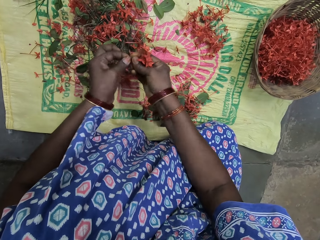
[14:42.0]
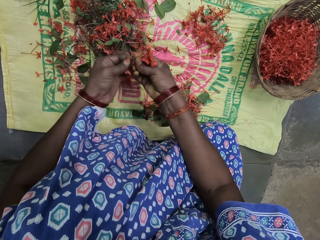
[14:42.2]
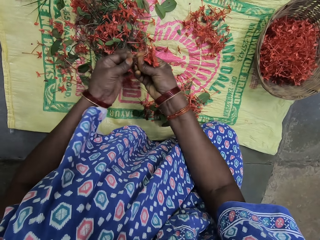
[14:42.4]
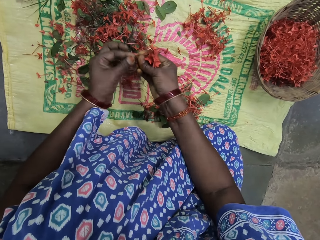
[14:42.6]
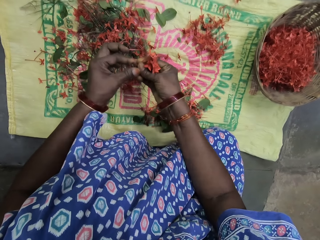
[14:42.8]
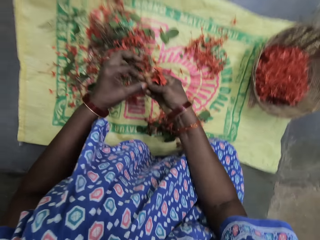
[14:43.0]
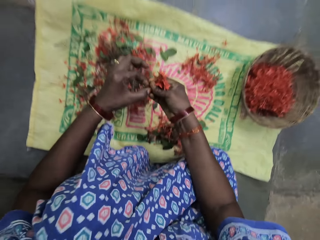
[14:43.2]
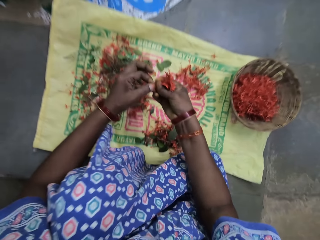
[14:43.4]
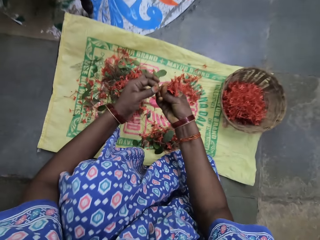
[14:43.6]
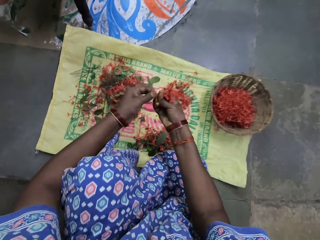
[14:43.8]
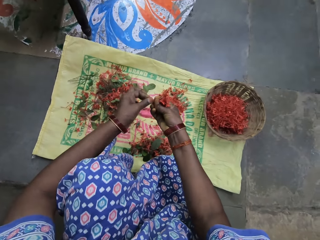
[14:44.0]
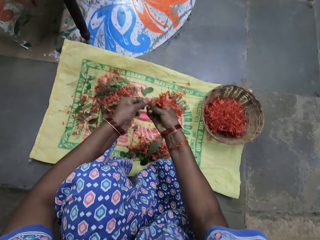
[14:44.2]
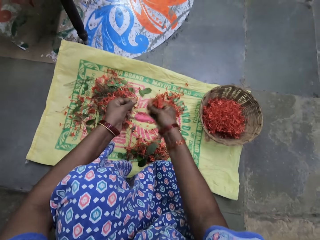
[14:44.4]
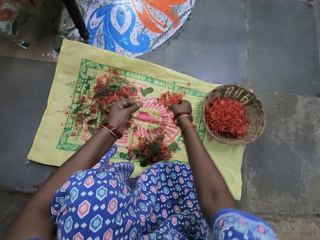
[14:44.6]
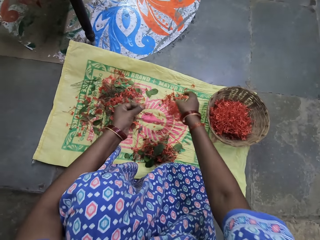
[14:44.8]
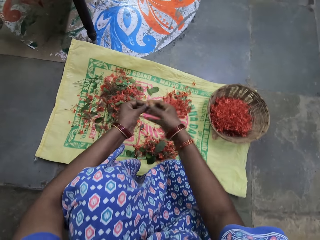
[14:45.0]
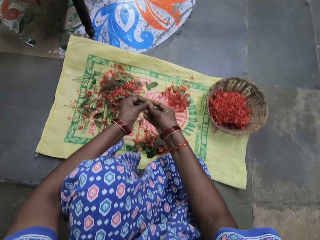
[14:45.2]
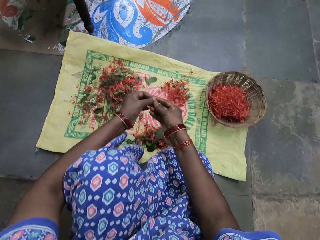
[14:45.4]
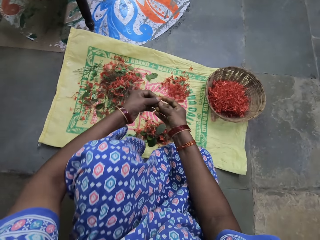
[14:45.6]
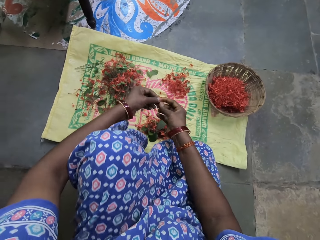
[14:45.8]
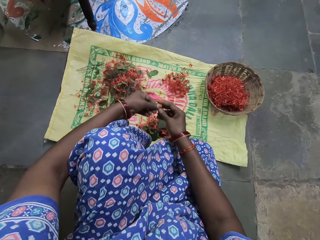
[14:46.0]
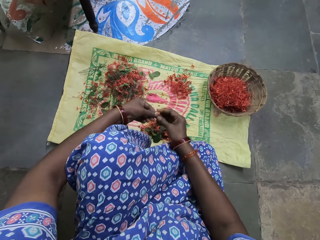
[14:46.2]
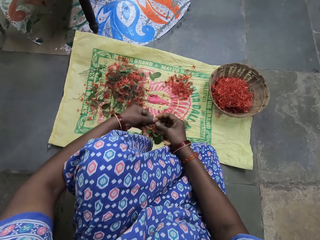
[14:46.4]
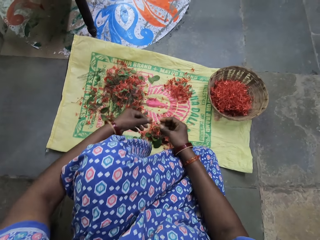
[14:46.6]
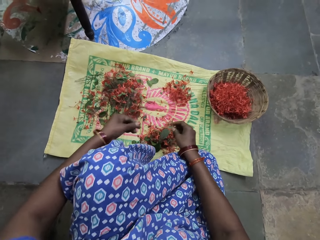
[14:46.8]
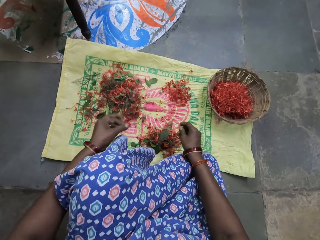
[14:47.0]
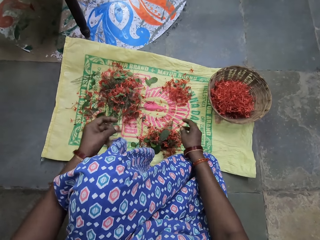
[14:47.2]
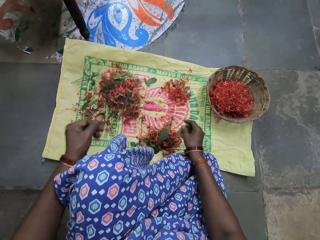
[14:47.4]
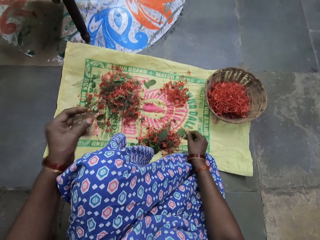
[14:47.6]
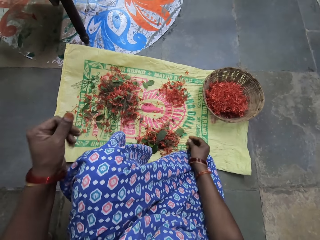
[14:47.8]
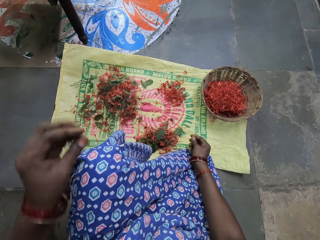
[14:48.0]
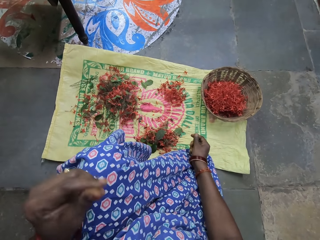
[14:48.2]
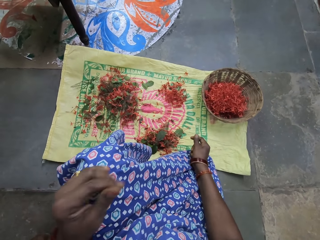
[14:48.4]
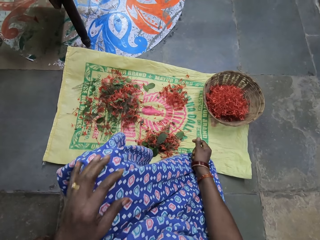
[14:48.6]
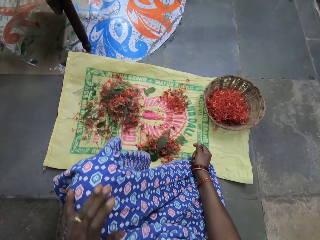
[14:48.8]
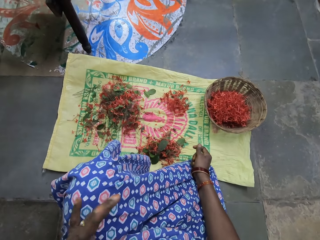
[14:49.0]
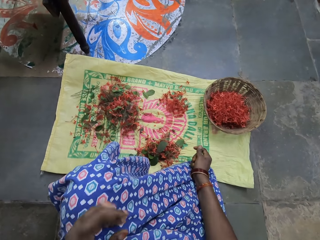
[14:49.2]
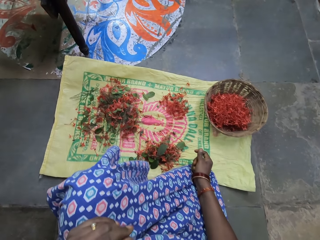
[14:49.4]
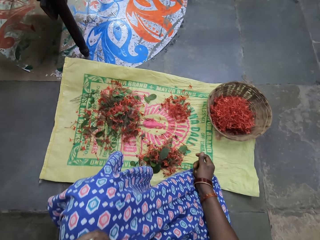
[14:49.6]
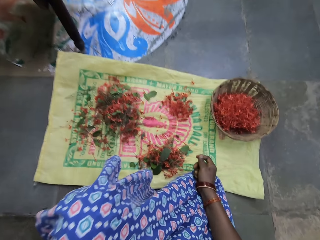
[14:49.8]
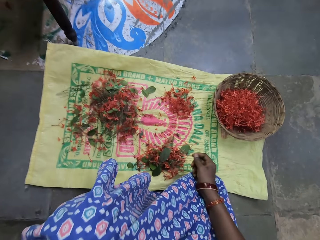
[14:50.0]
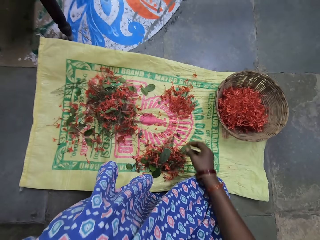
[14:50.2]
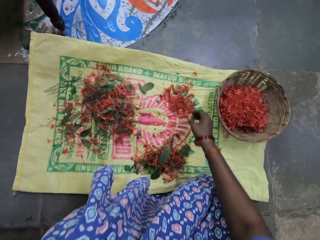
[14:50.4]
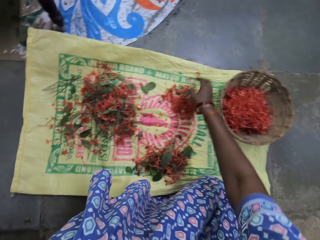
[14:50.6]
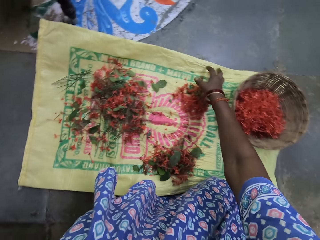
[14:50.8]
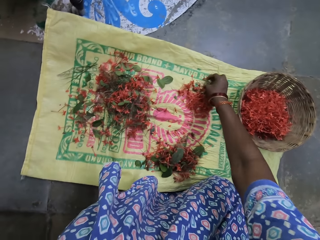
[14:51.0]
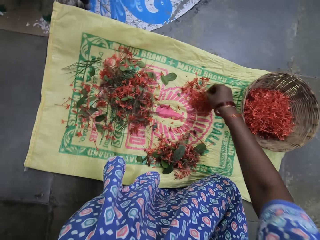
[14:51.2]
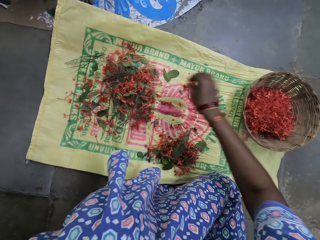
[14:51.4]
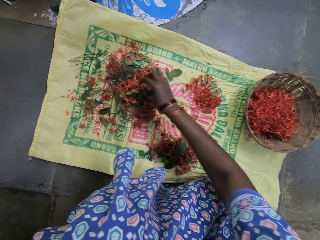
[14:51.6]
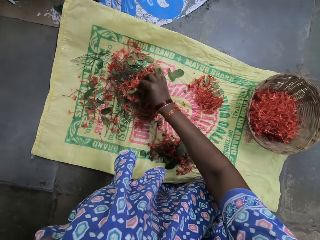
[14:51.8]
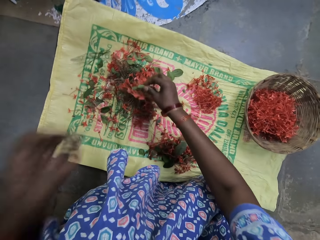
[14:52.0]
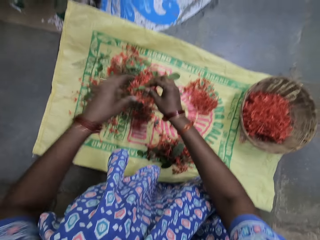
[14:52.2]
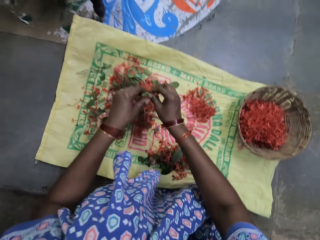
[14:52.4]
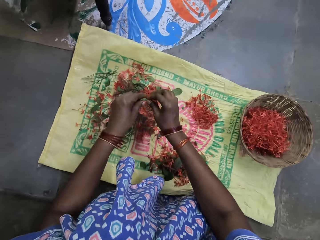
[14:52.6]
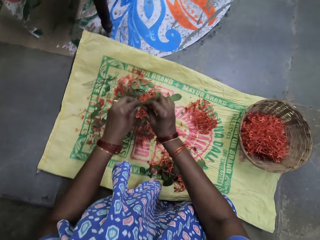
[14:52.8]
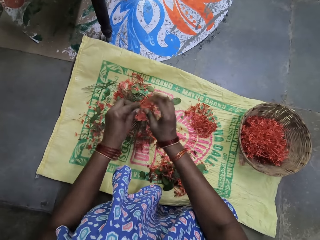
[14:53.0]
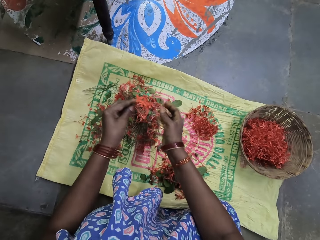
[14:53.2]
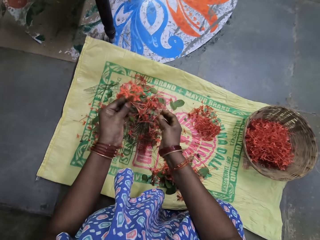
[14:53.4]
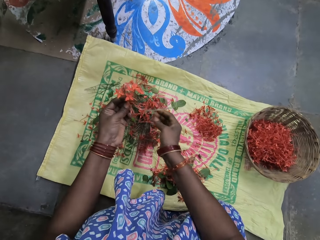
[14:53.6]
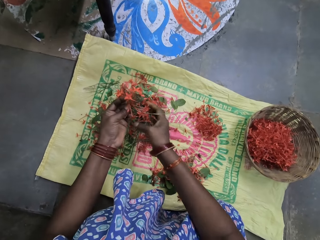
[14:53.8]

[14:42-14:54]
The camera wearer drops the flowers in a sack. She cuts the flower. She holds the flowers. She puts the flower down. She lifts up the hand. She cleans her hands with her cloth. She picks up the flowers. She holds the flowers.

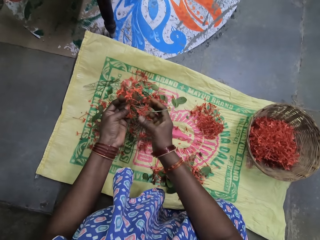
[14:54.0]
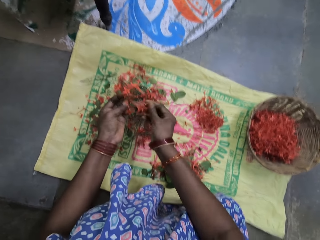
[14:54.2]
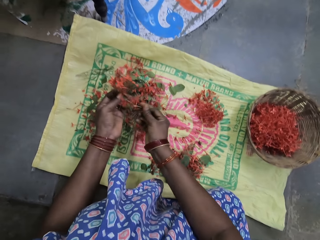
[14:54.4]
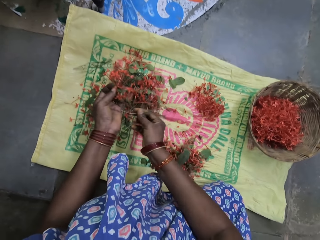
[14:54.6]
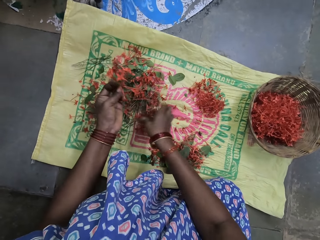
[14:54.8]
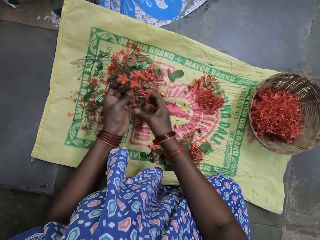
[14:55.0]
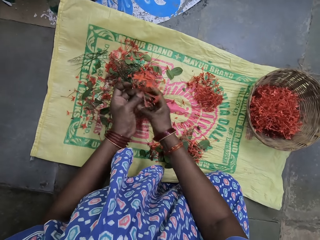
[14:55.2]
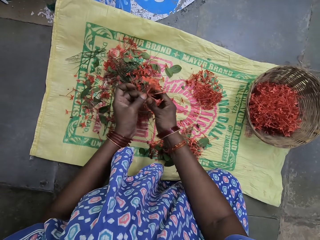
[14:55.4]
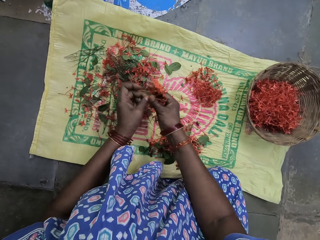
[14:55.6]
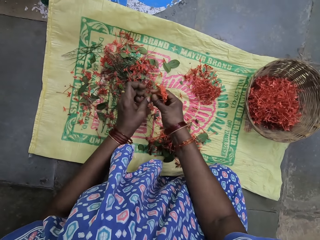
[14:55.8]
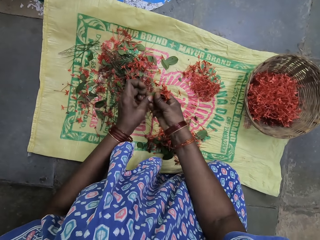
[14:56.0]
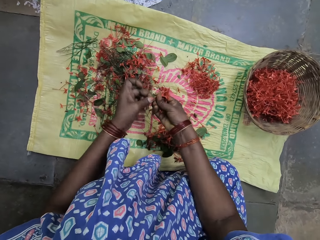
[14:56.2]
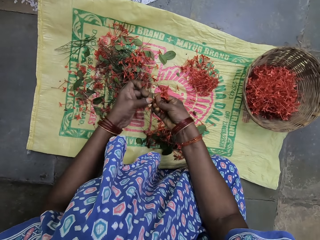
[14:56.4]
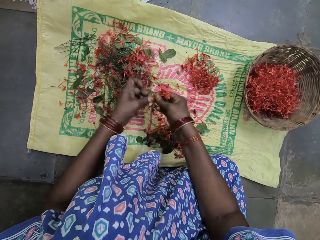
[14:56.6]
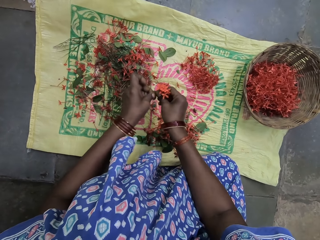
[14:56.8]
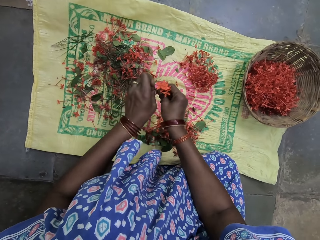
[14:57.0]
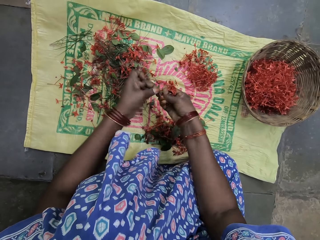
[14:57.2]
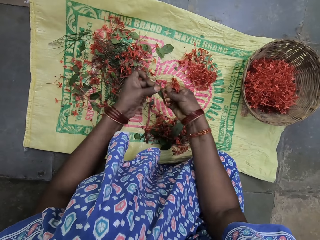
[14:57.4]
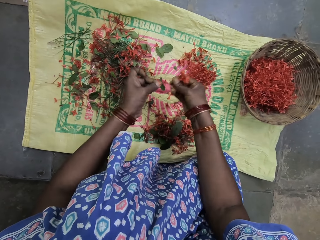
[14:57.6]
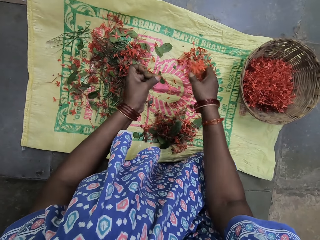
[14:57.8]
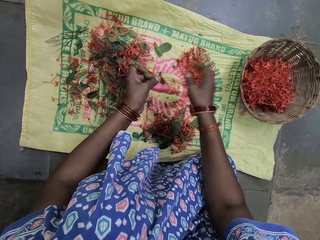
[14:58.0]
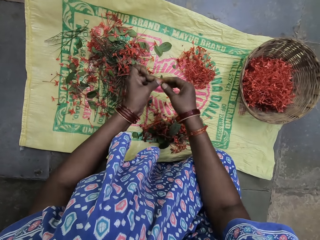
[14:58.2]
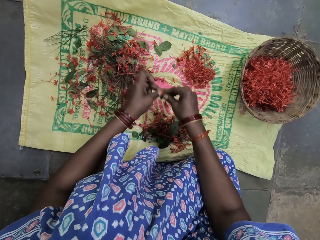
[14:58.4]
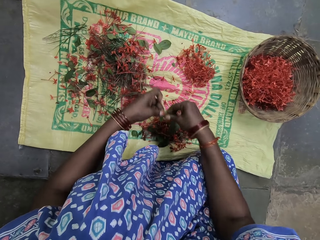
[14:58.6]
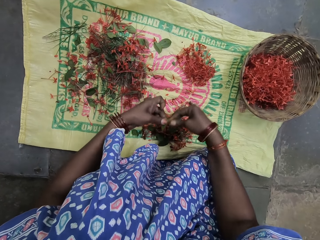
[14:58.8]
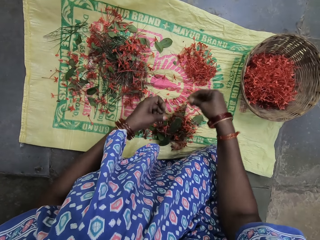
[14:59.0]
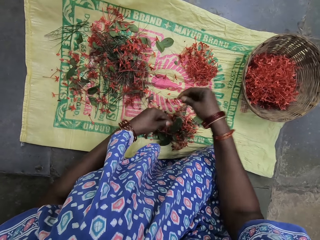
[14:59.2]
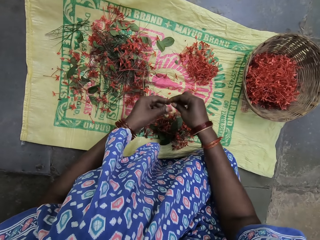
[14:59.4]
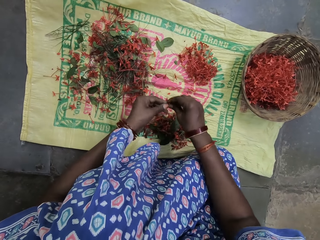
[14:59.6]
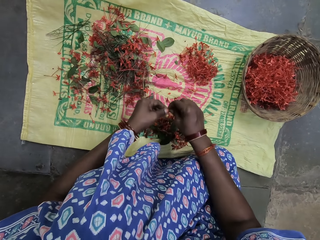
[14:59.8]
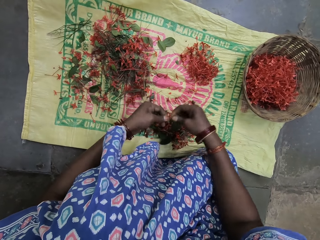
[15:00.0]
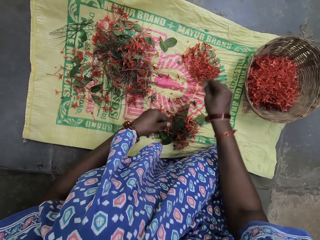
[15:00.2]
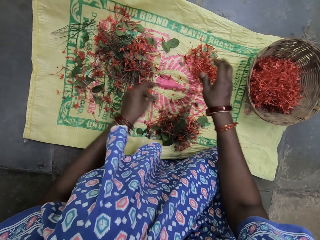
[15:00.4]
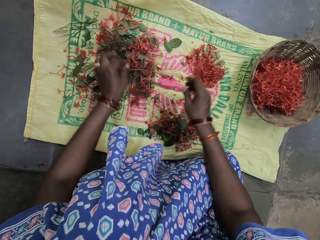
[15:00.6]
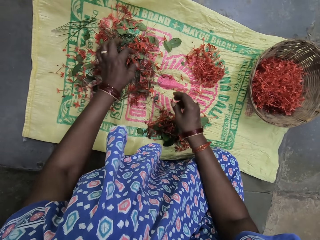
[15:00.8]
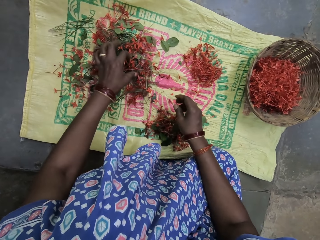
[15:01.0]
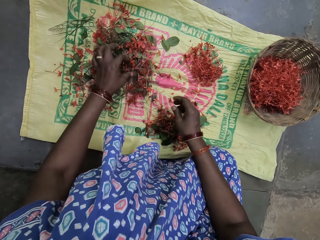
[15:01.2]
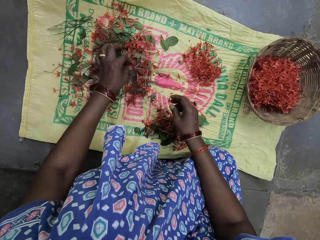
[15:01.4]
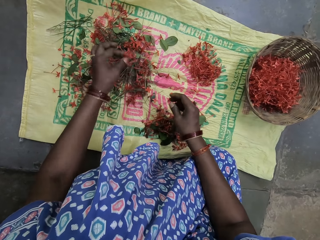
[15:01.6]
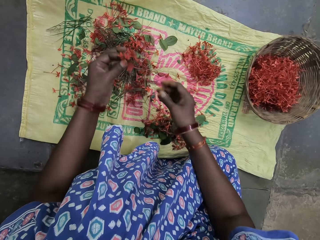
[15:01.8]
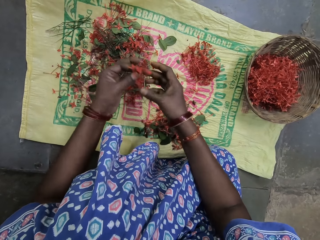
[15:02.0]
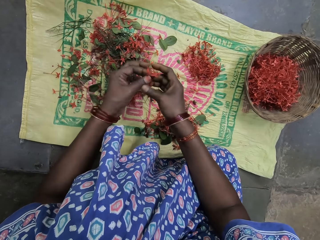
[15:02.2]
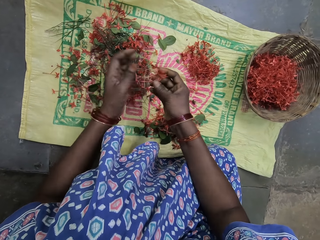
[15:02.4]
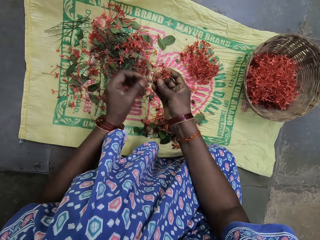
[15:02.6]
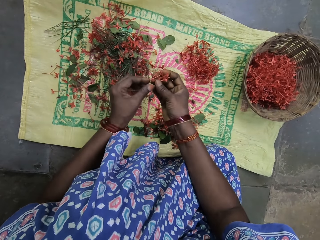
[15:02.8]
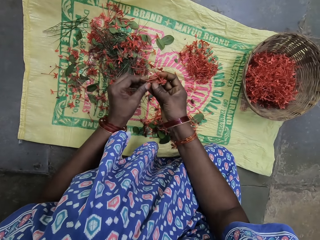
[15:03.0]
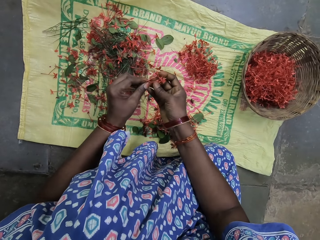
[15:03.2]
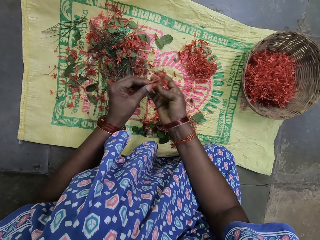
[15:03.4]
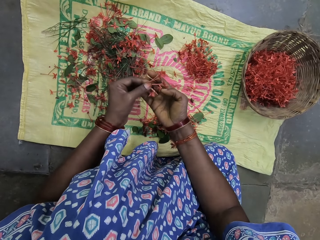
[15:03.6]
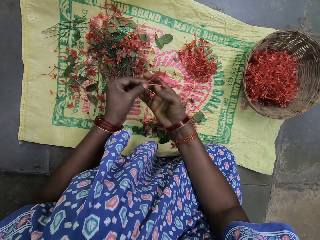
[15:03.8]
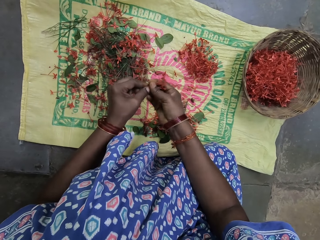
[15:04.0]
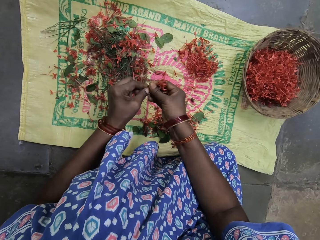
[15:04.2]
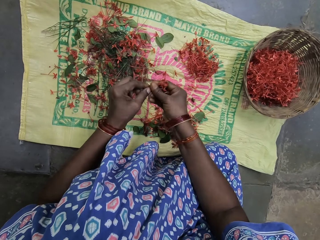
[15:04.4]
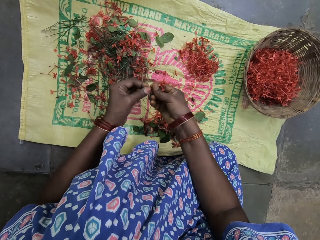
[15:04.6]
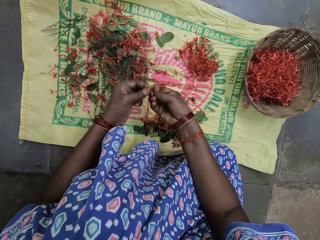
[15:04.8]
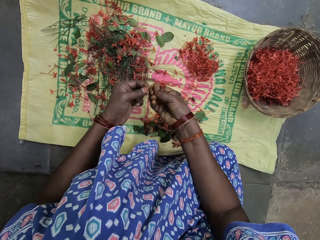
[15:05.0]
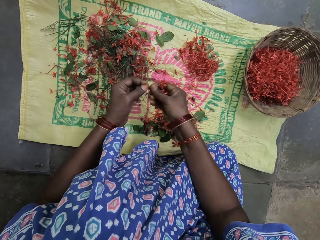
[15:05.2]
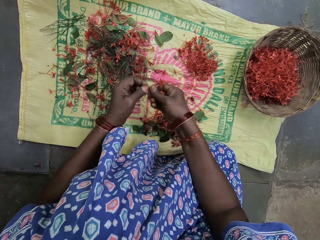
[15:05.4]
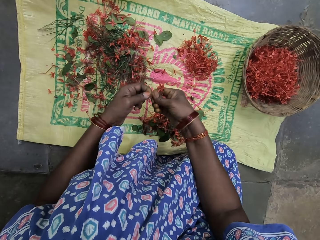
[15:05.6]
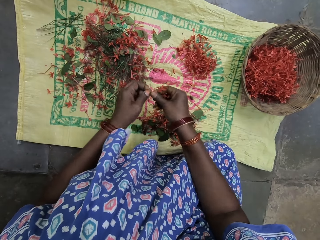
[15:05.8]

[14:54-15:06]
The camera wearer touches the flowers. They hold the flowers. They cut the flowers. They drop the flowers on a sack. They cut the flowers. They drop the flowers on the sack. They put the leaf down. They cut the flowers. They drop the flowers on the sack. They pick up the flowers. They hold the flower with both hands. They cut the flower.
